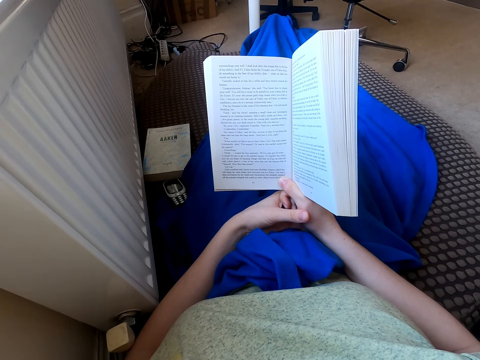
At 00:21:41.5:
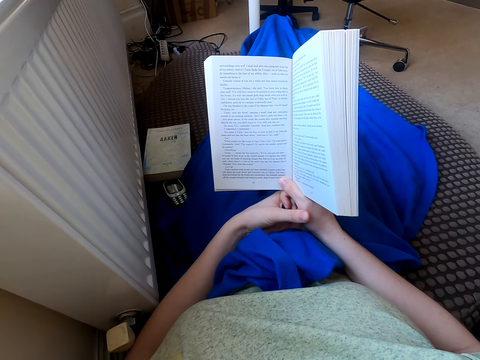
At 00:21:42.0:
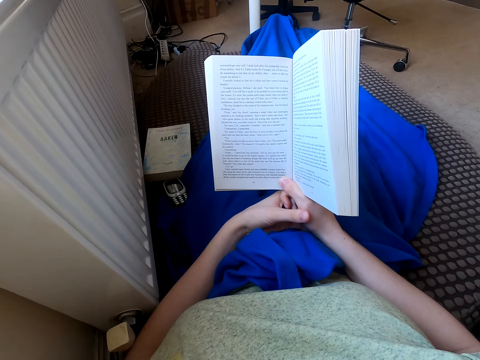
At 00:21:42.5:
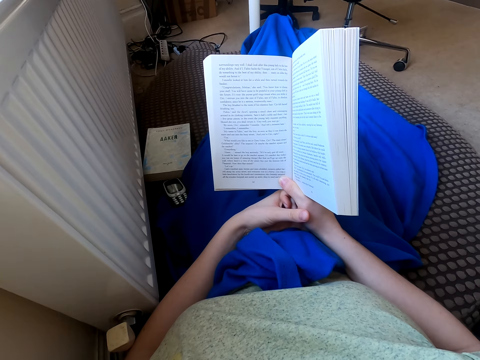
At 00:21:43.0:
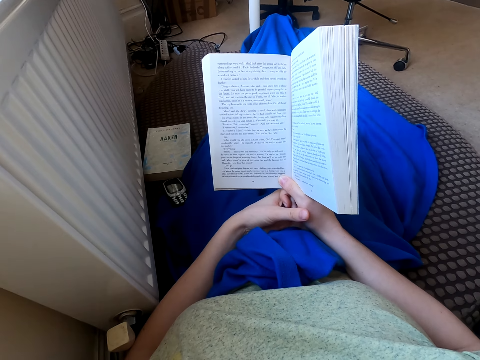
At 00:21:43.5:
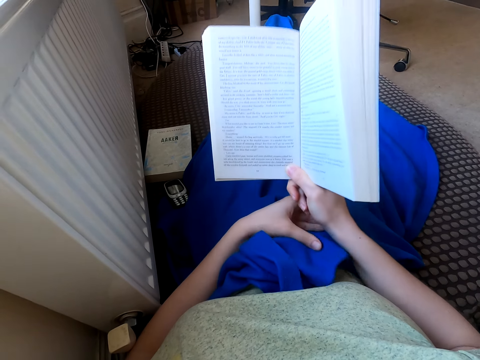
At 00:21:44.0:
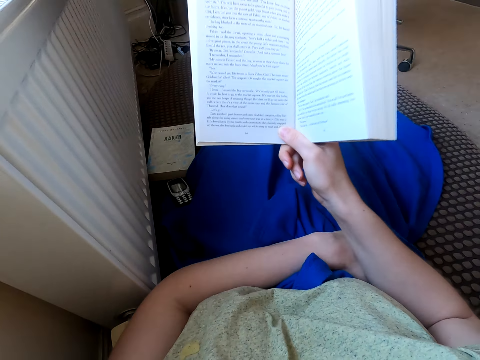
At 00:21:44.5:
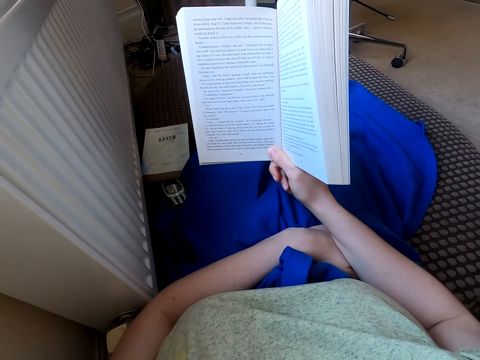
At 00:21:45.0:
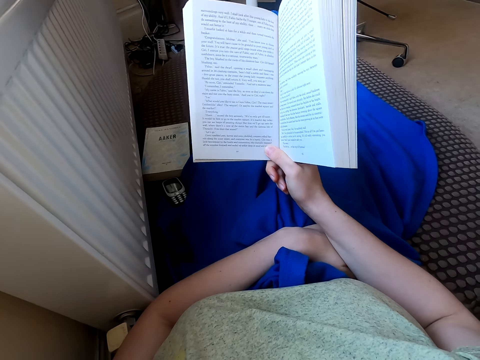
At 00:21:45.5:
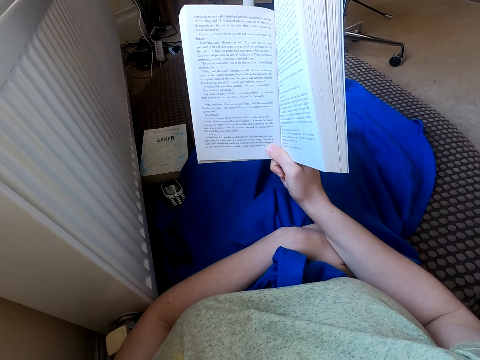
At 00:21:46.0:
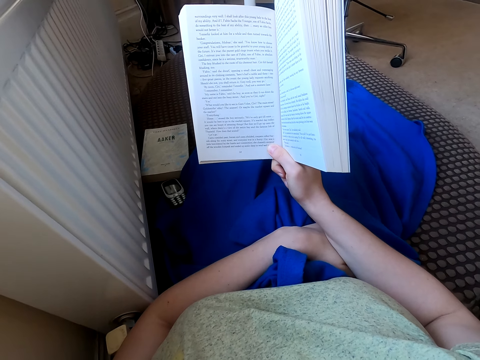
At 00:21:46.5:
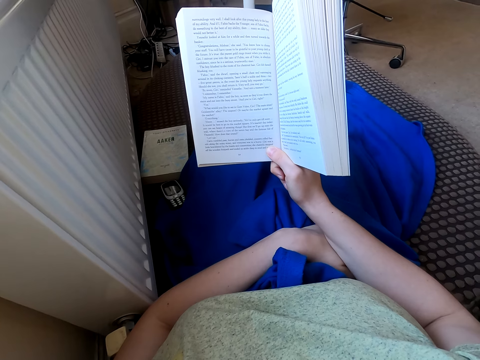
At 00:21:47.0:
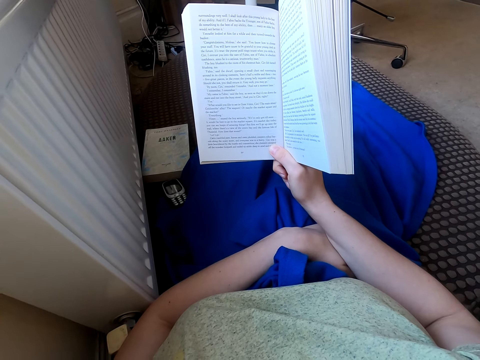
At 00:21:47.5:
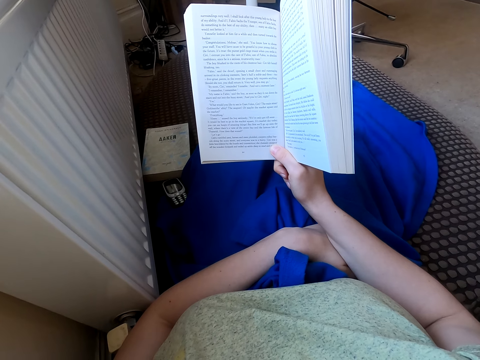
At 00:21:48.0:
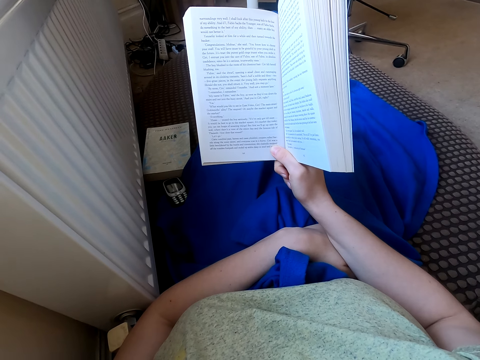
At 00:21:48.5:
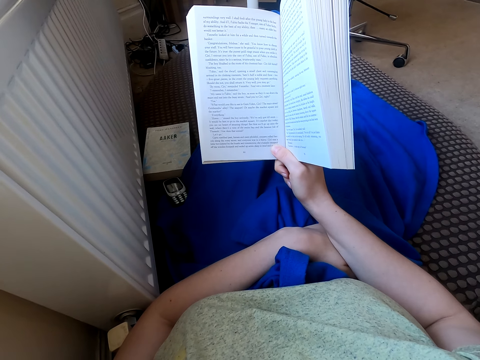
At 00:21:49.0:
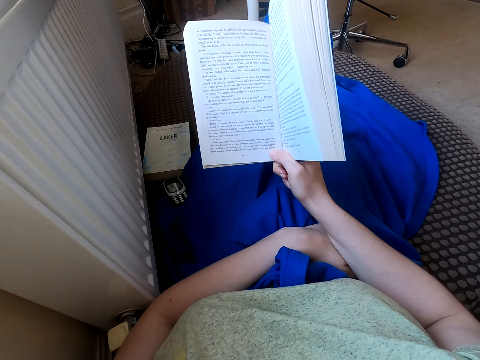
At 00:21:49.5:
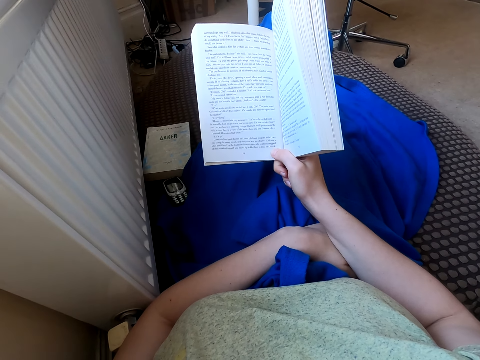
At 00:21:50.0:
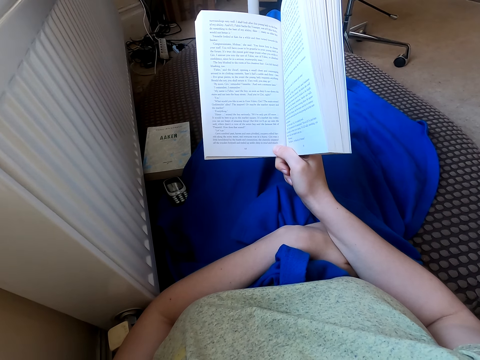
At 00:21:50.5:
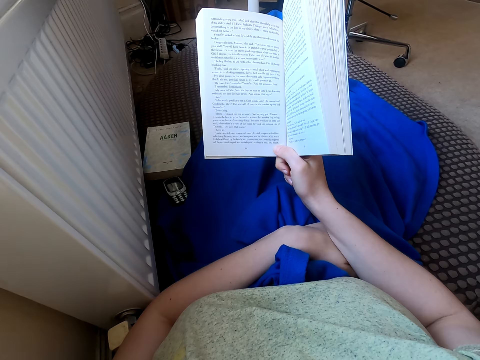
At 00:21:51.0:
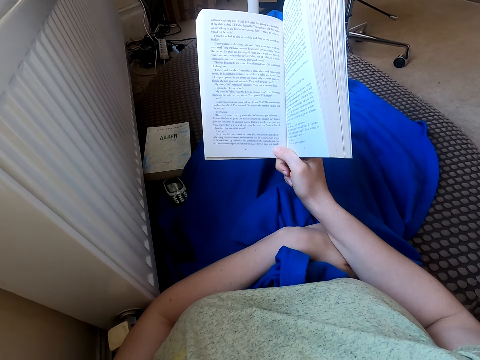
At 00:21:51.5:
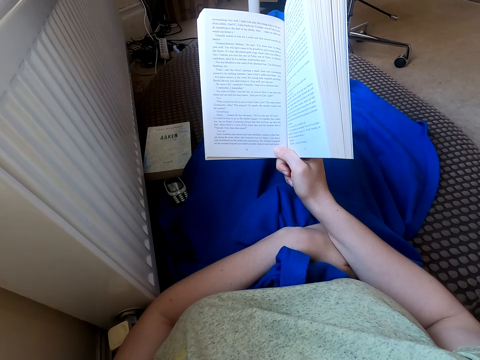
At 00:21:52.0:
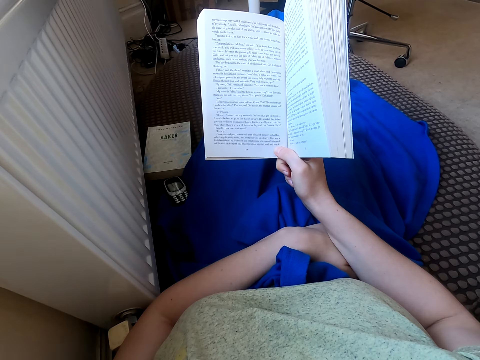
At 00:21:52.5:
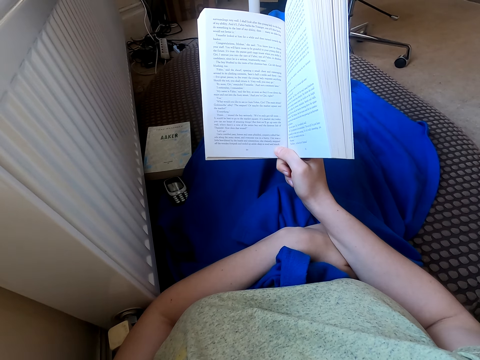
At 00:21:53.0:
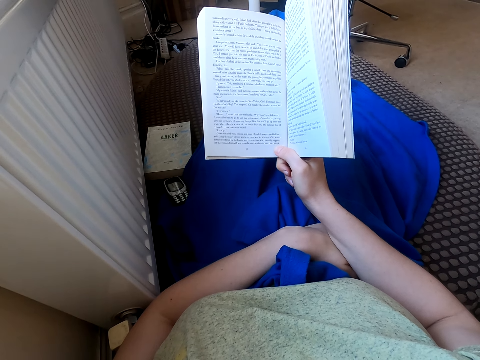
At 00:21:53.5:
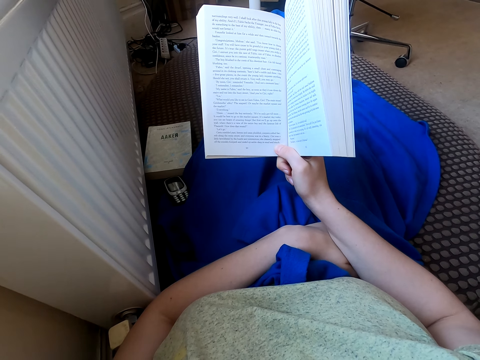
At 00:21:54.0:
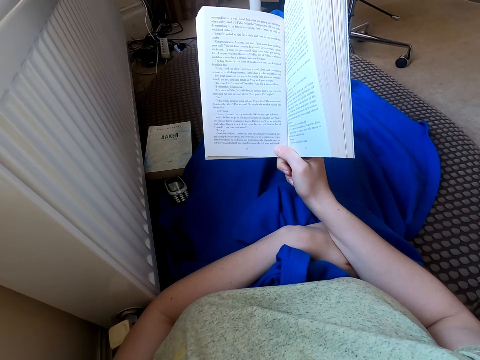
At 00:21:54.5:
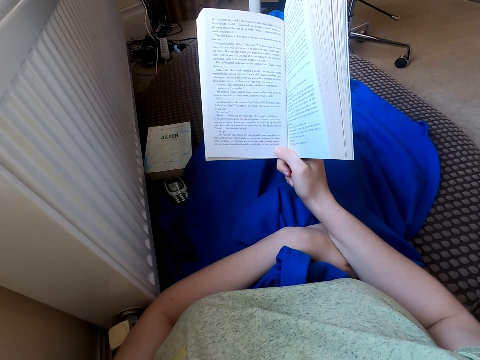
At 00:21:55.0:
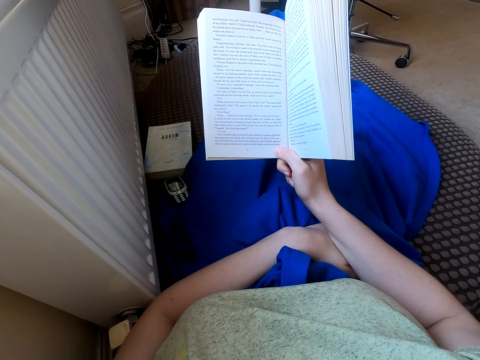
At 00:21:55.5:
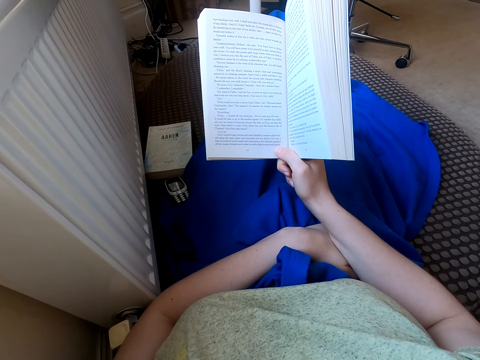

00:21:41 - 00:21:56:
The camera wearer reads the book, moves the leg and holds the book. They raise the hand and lower the hand. They read the book and hold the book. They move the book. They read the book and hold the book.

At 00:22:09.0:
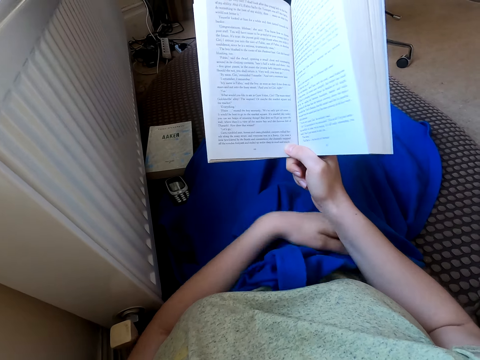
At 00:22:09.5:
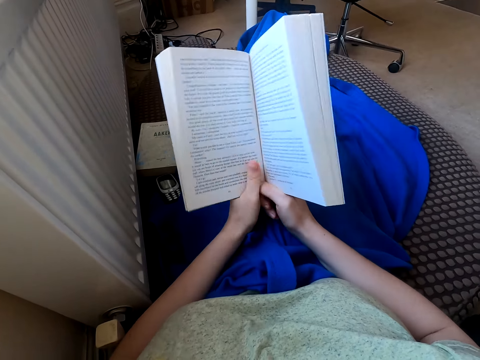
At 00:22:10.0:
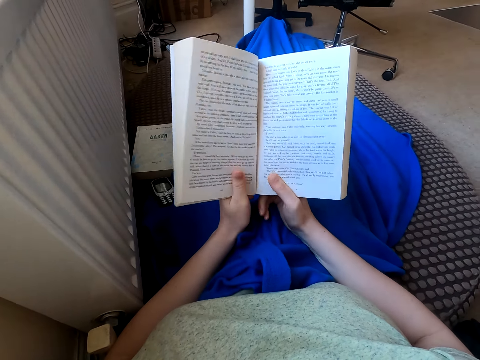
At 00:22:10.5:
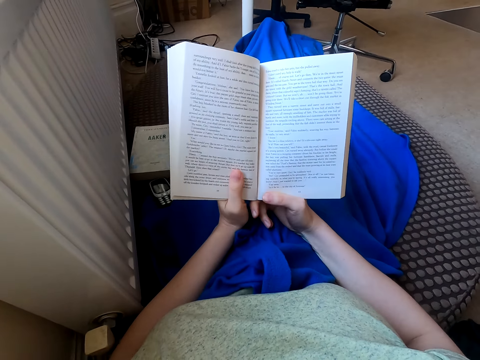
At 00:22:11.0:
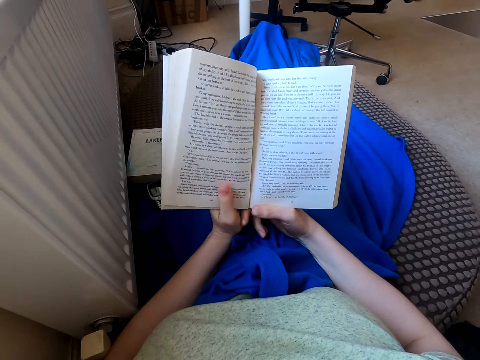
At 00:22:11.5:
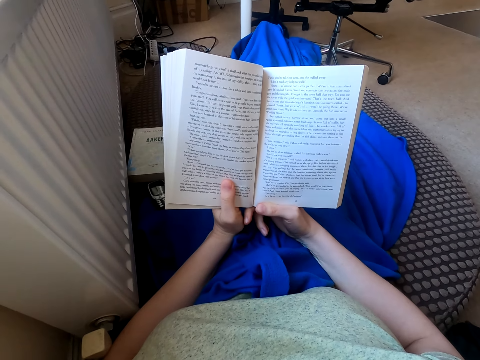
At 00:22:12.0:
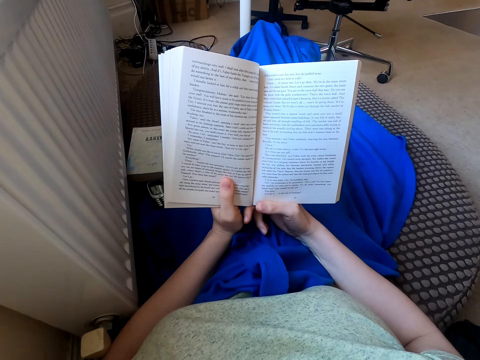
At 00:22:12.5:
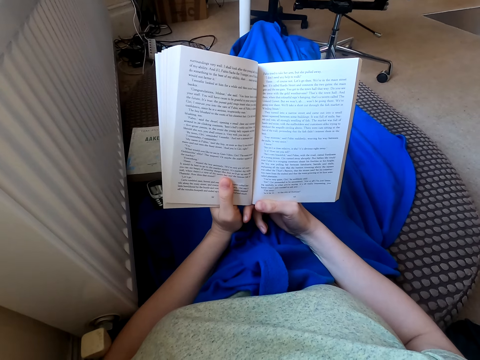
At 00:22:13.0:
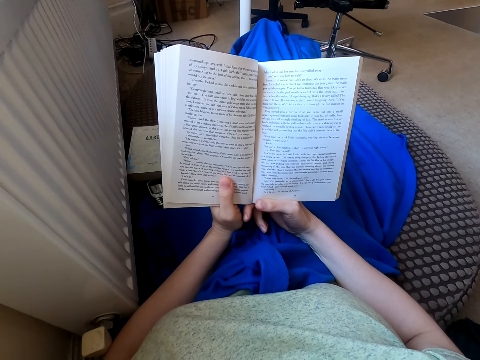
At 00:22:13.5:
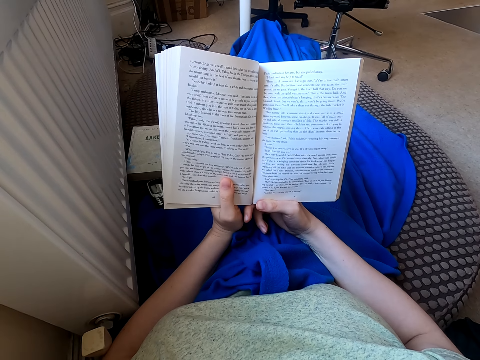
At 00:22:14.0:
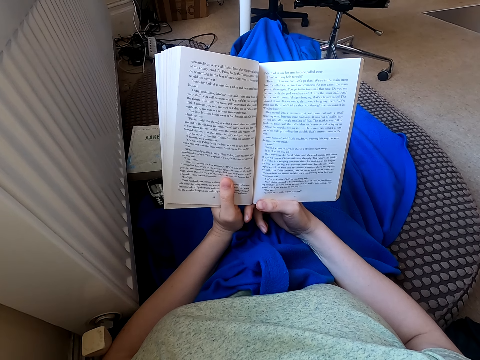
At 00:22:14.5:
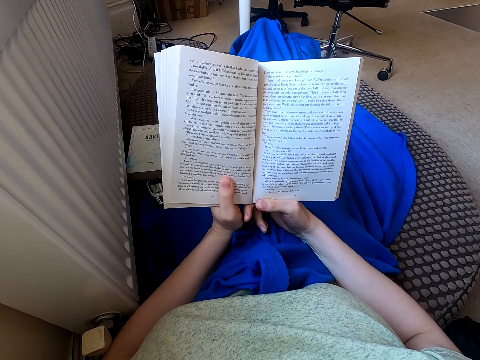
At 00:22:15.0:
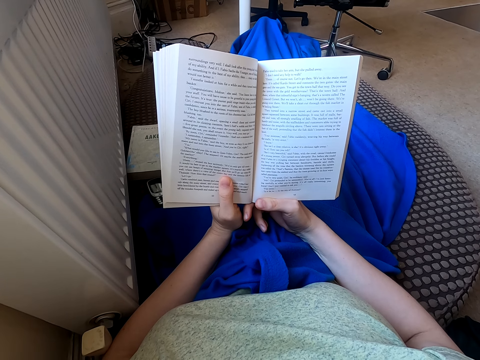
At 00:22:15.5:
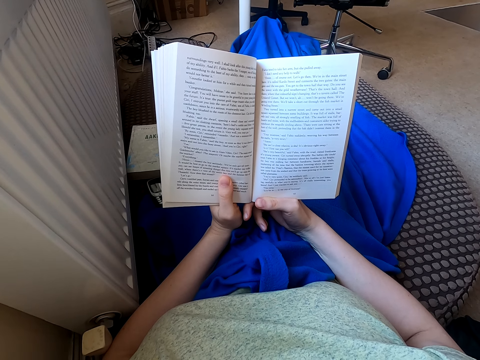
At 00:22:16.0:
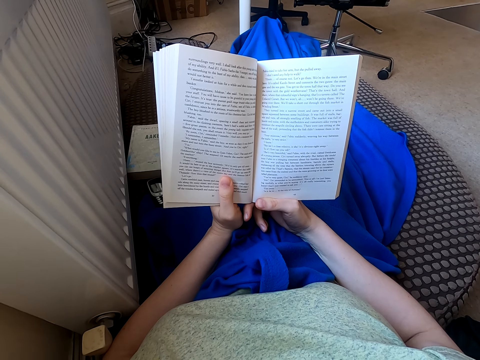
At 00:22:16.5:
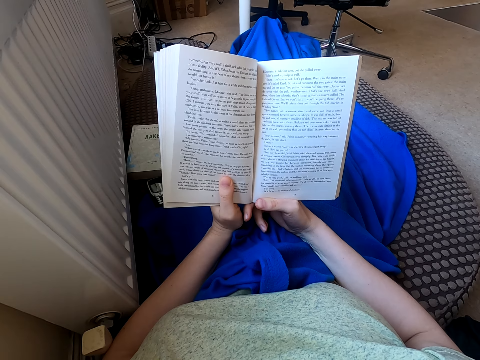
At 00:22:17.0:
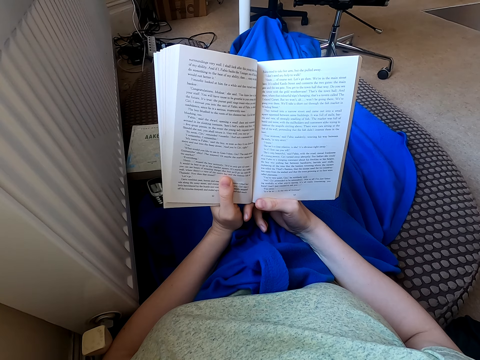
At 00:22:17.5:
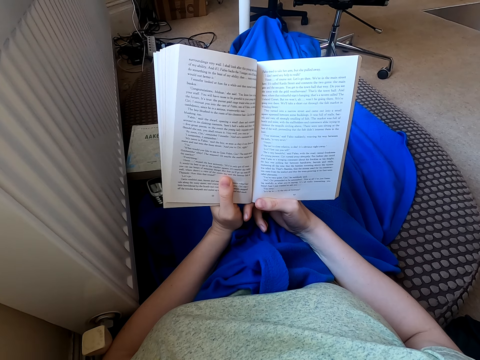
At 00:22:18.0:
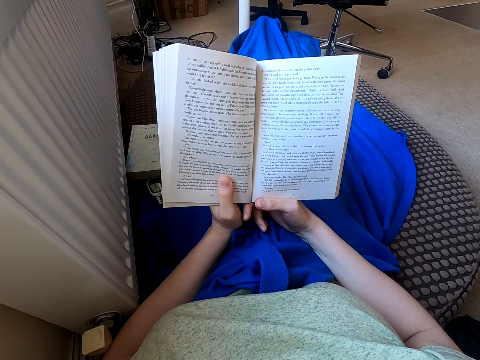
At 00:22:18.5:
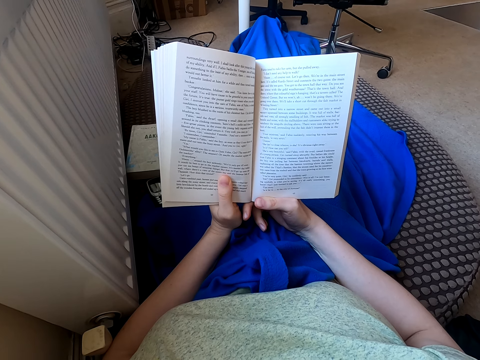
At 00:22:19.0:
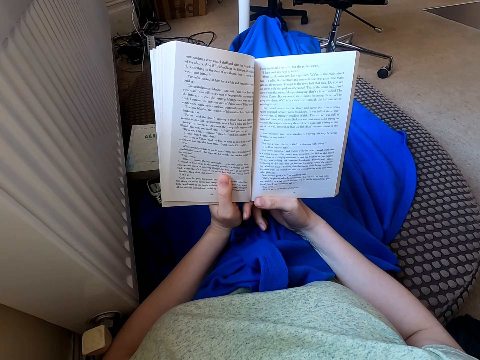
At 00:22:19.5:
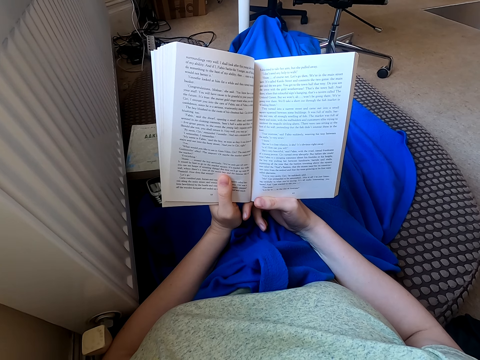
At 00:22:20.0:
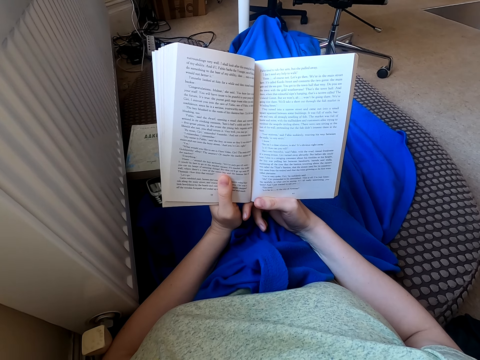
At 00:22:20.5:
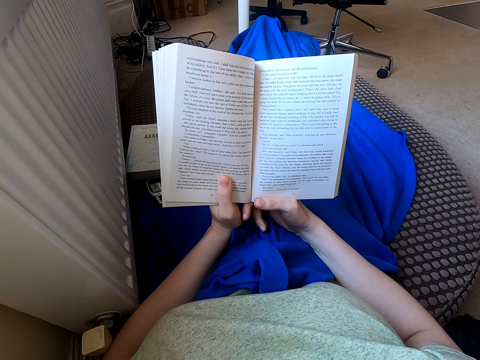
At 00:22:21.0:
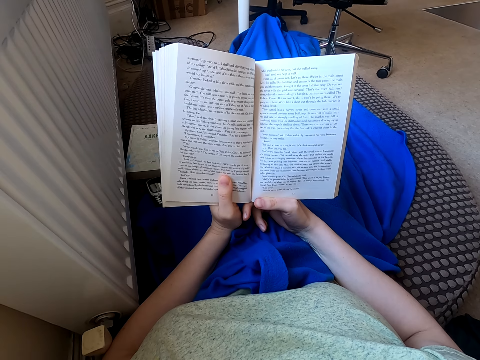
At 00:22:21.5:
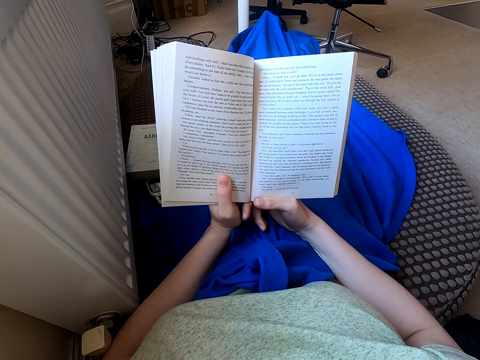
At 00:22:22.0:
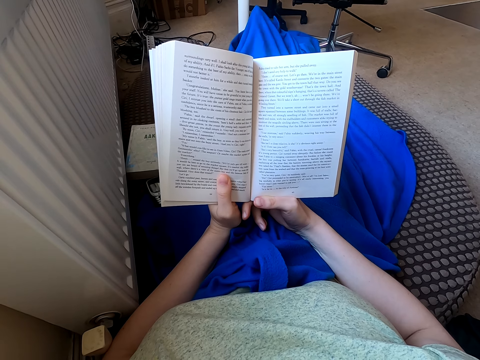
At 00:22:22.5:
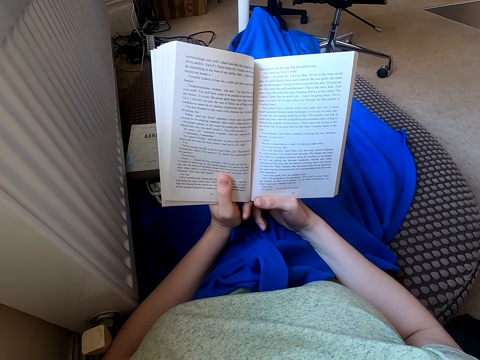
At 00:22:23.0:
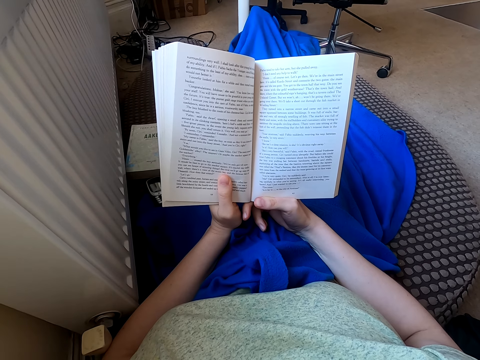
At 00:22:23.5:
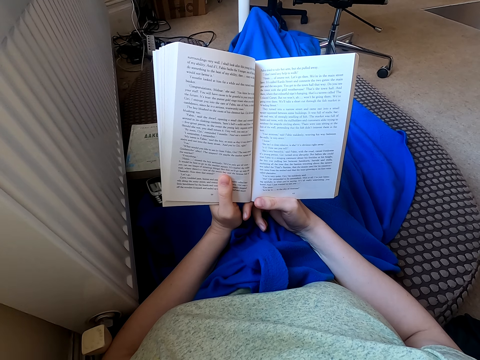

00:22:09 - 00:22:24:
The camera wearer moves the hand. They read the book and hold the book. They hold the book, move the leg and read the book.
